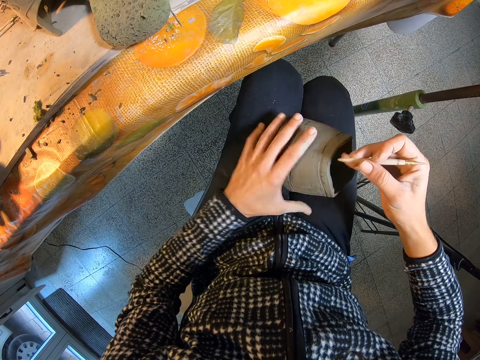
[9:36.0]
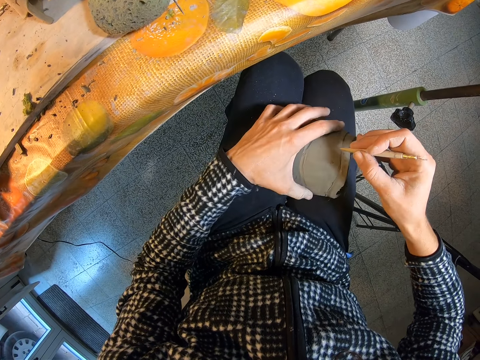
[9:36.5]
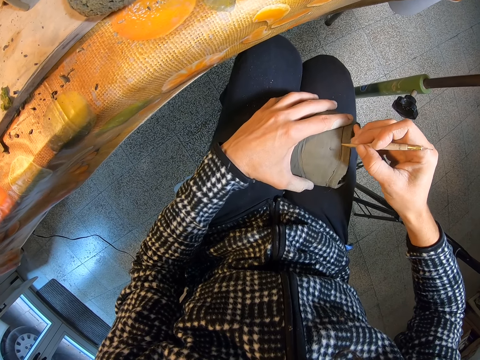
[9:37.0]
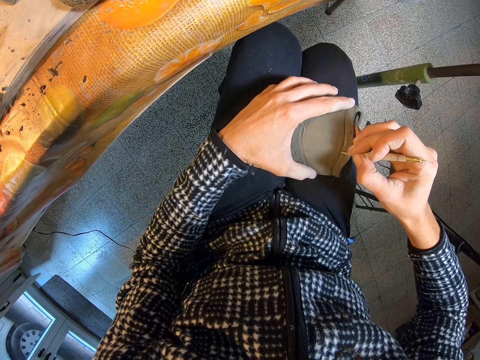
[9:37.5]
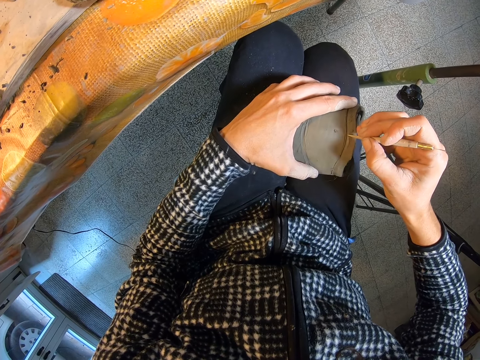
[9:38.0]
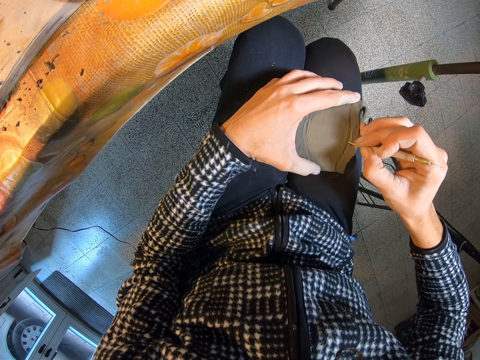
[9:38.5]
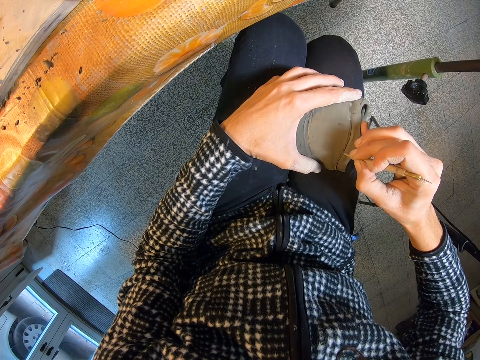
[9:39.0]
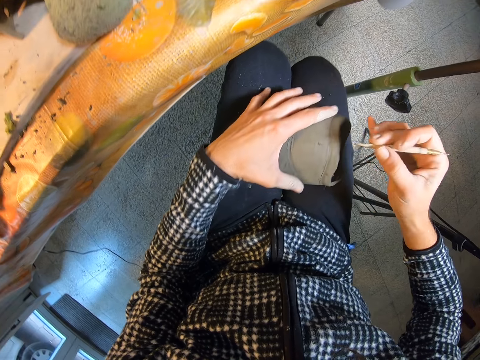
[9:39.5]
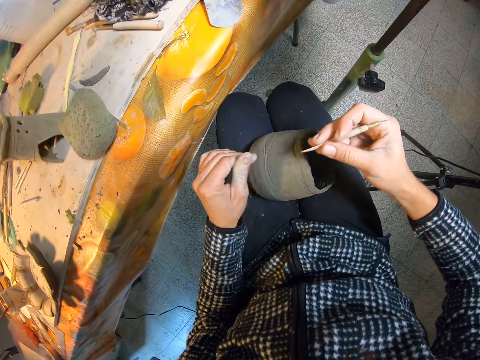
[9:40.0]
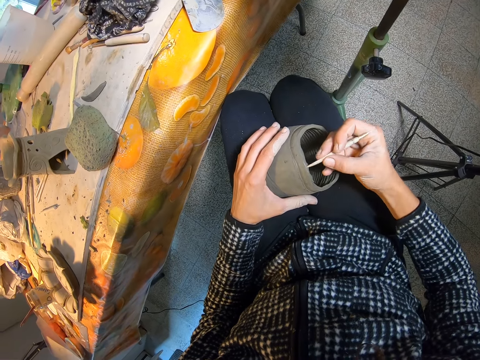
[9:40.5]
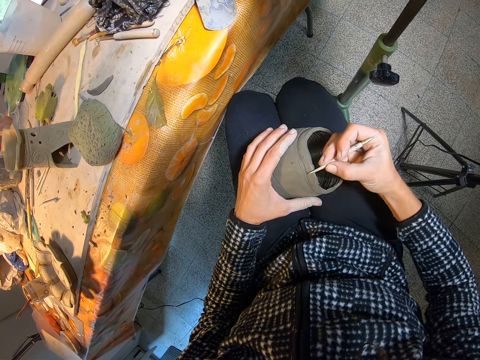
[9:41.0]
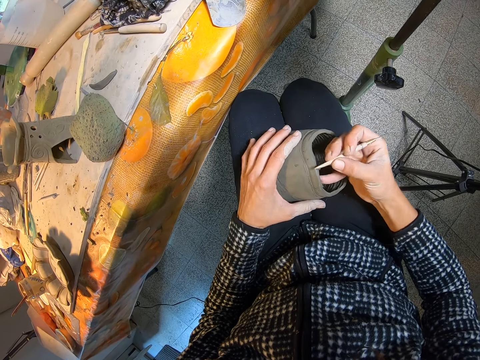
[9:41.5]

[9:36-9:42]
The camera wearer holds the pot with her left hand. She lines the pot with the needle tool in her right hand. She wipes the tip of the needle tool with her left fingers. She holds the pot with her left hand. She lines the pot with the needle tool in her right hand.

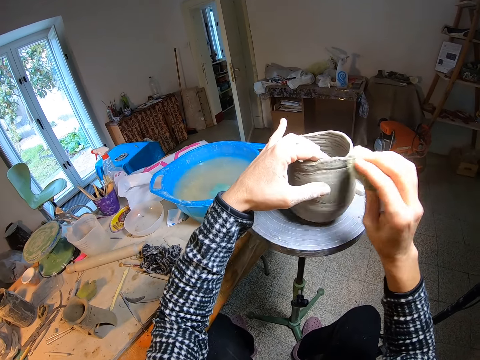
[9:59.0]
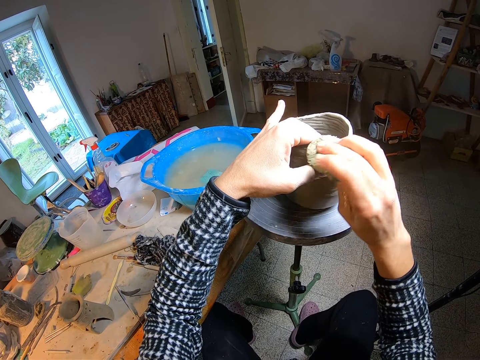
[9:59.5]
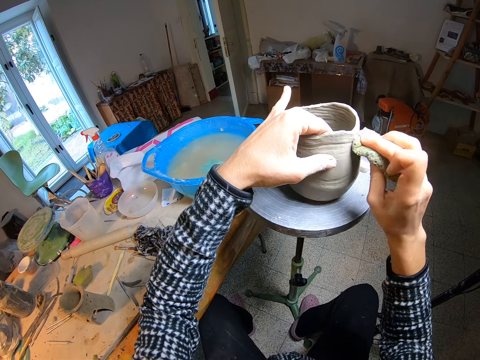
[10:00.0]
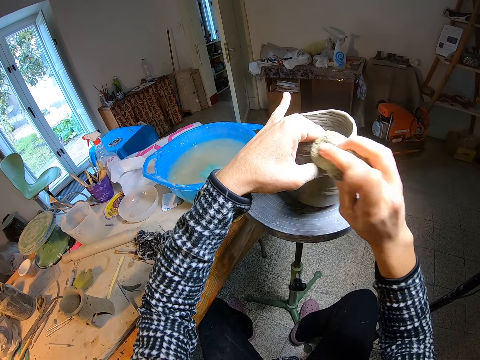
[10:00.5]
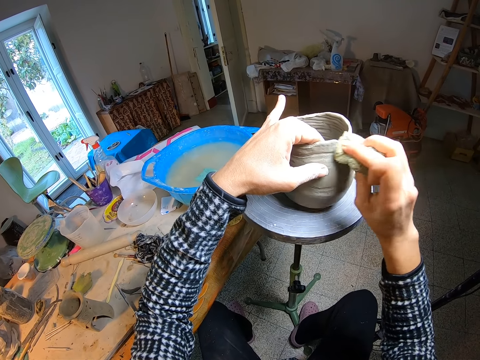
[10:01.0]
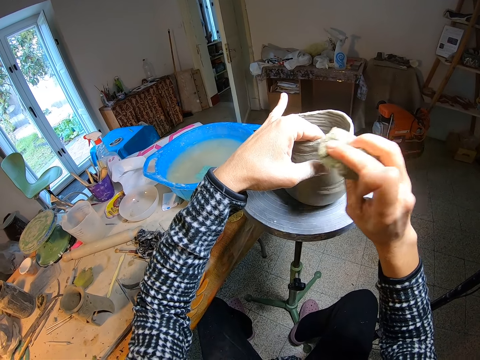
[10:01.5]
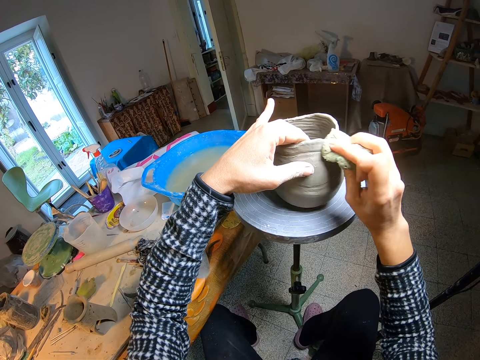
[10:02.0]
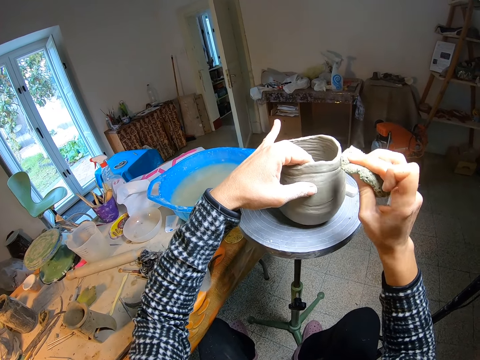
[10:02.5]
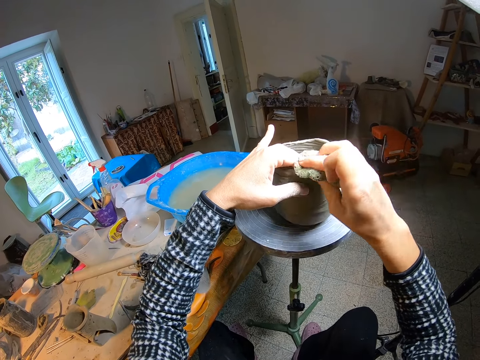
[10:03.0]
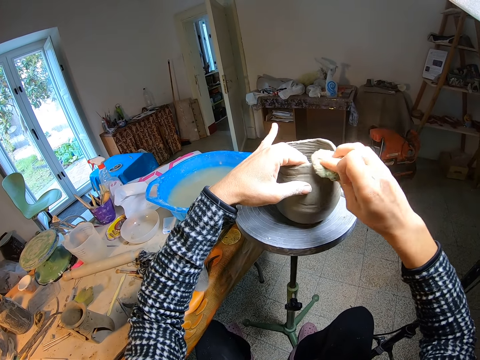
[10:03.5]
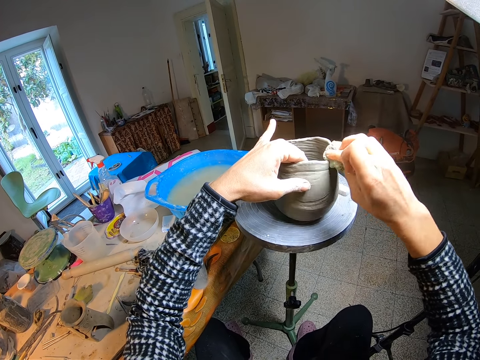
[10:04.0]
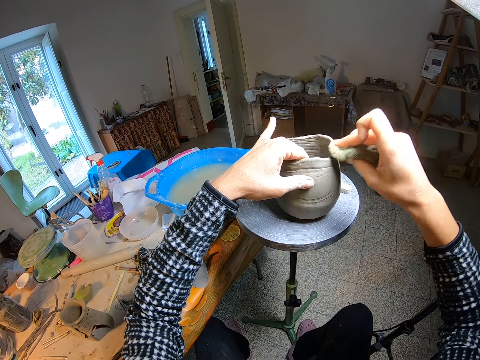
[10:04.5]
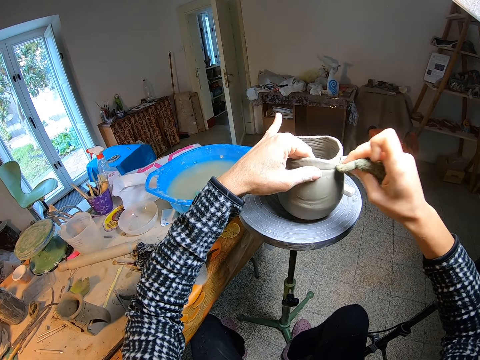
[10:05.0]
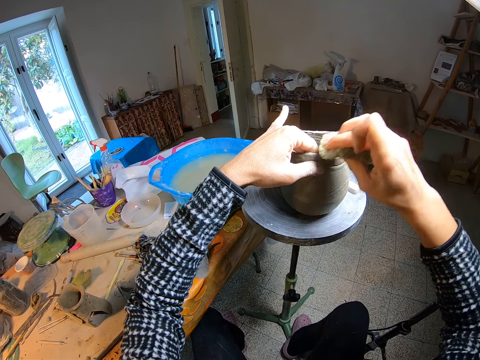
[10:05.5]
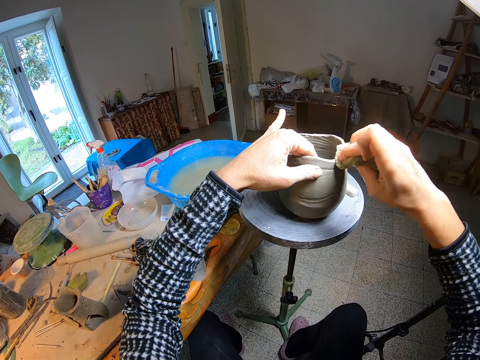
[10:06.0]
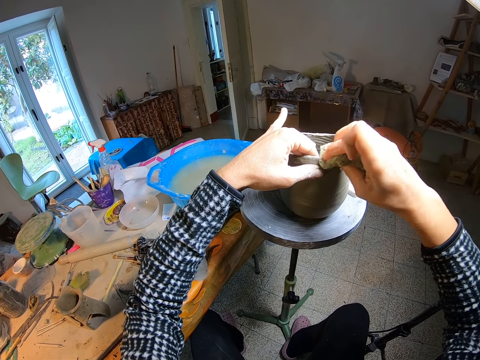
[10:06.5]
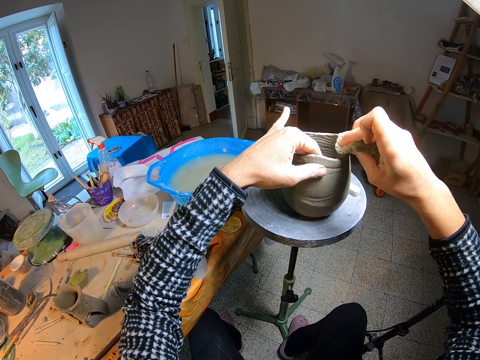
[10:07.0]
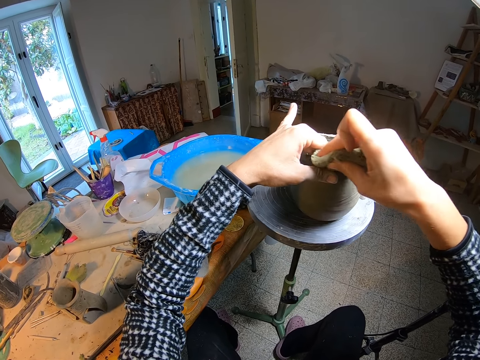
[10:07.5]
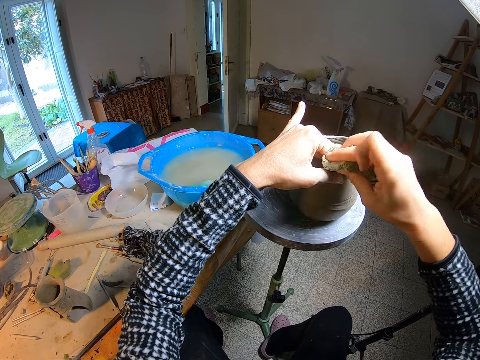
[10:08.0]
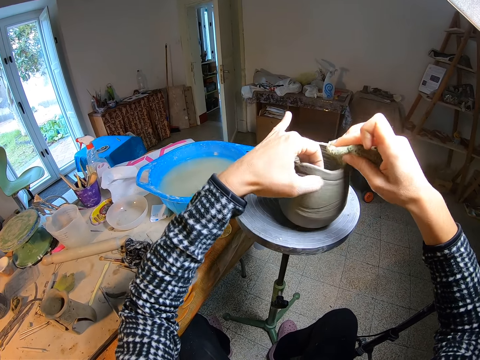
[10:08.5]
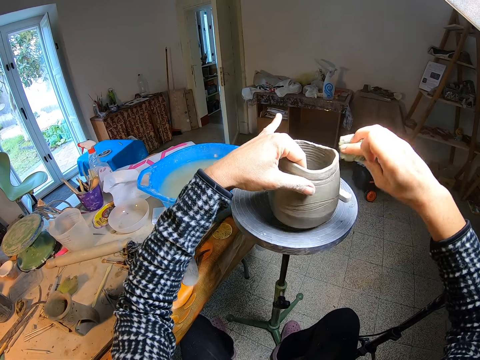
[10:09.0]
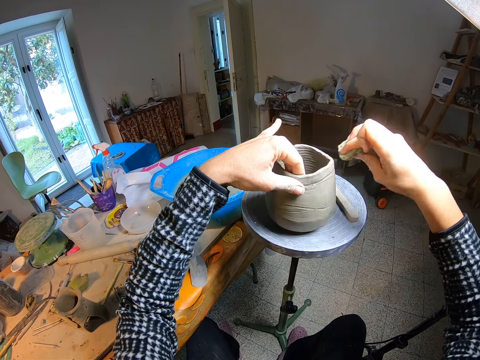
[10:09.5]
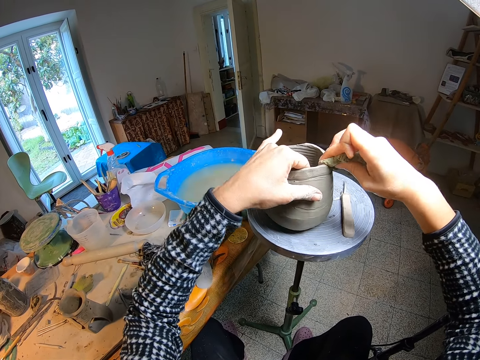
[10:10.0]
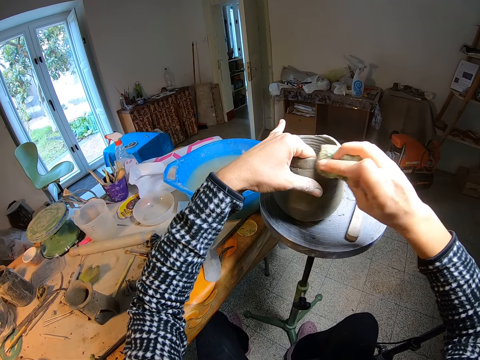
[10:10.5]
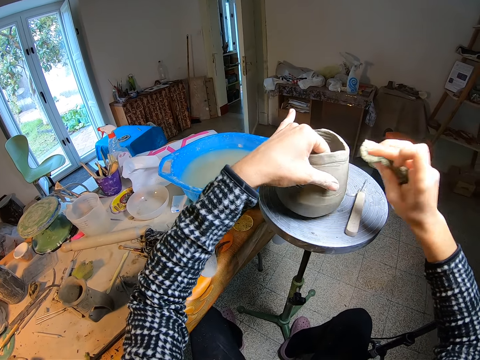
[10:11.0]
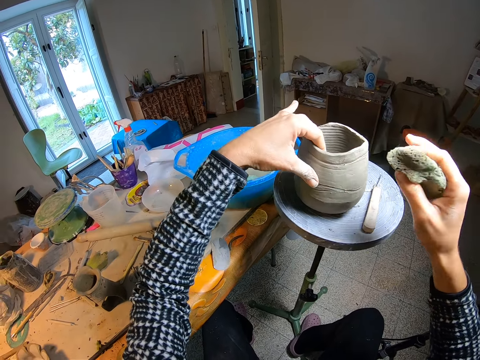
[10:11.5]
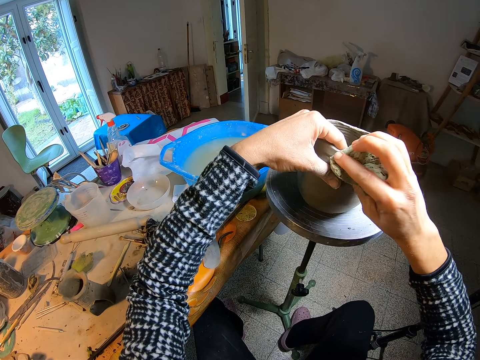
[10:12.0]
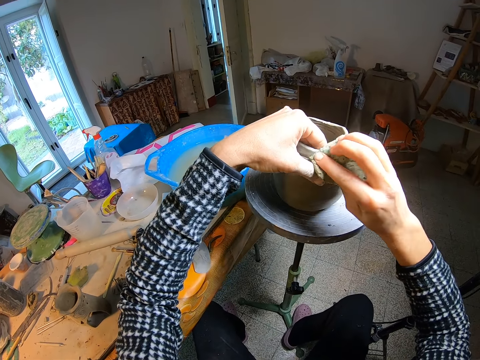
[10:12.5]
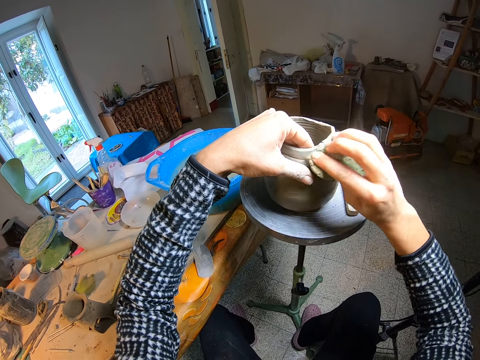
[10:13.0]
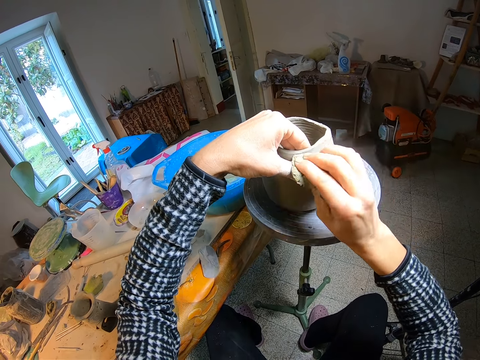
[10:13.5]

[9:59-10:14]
The camera wearer holds the pot with her left hand. She wipes the pot with the sponge in her right hand. She turns the pot in circles with her left hand.

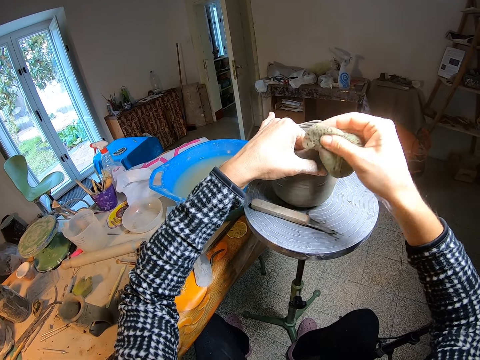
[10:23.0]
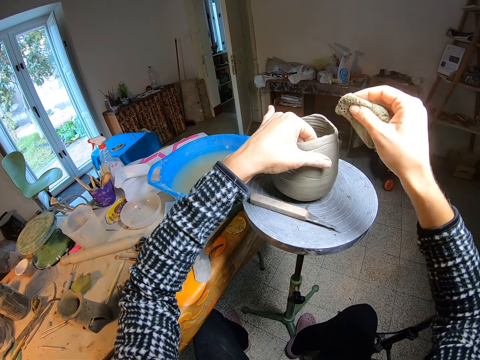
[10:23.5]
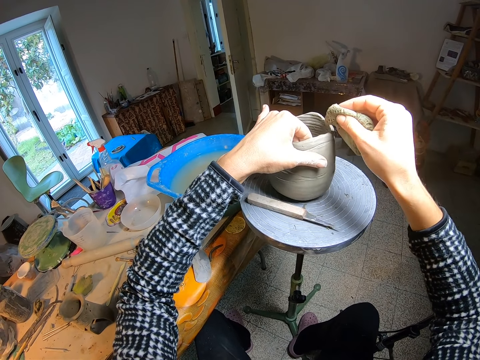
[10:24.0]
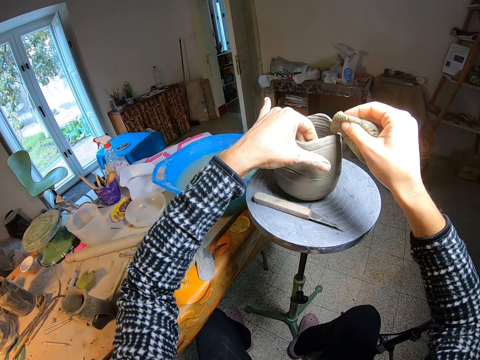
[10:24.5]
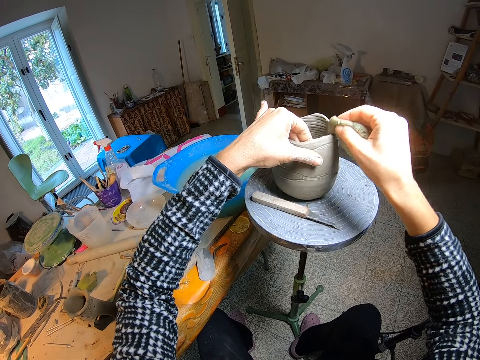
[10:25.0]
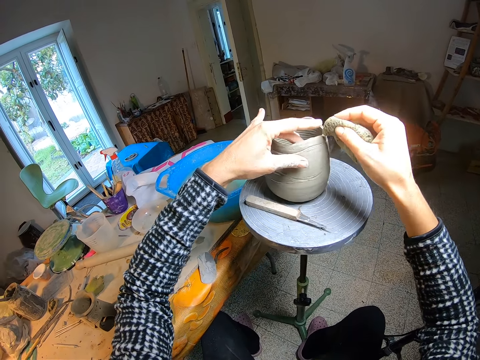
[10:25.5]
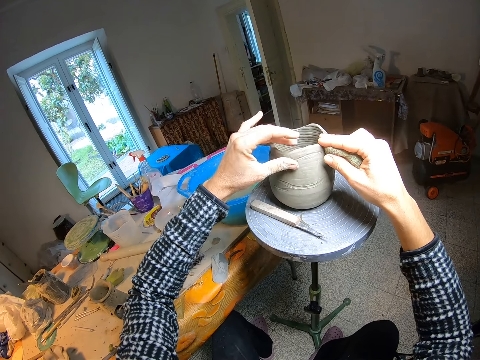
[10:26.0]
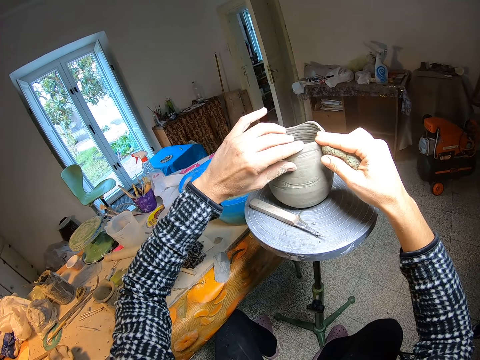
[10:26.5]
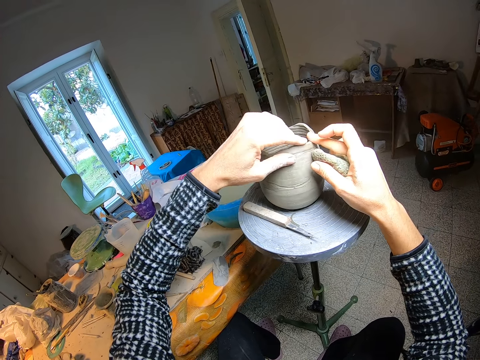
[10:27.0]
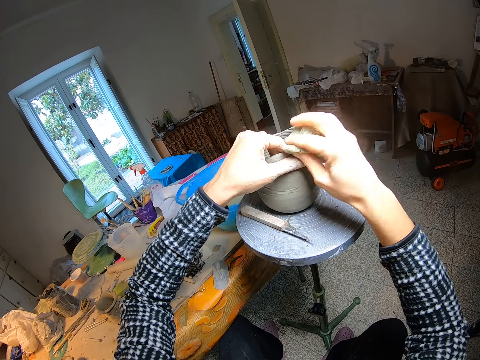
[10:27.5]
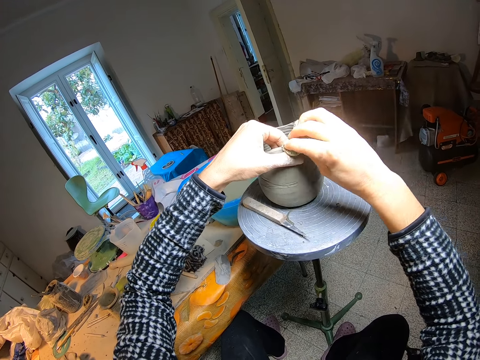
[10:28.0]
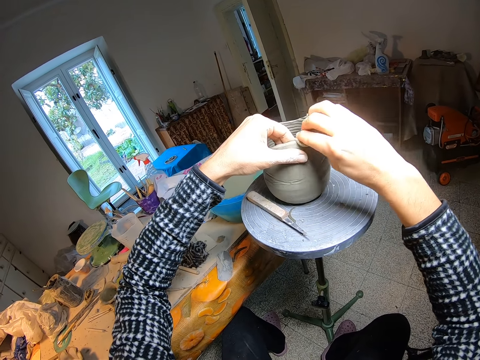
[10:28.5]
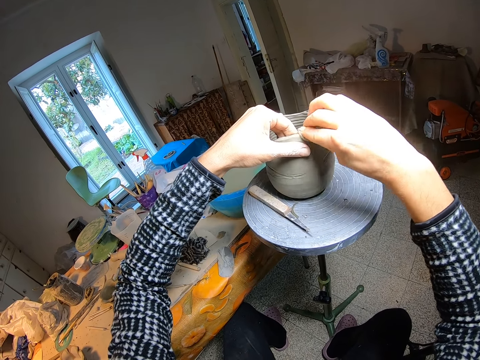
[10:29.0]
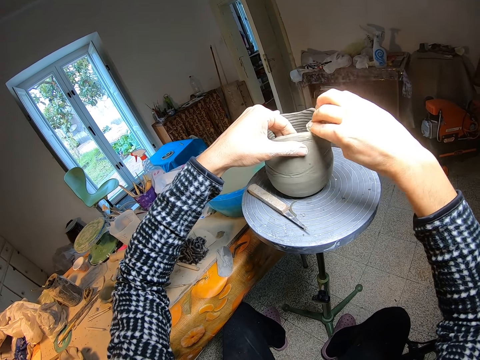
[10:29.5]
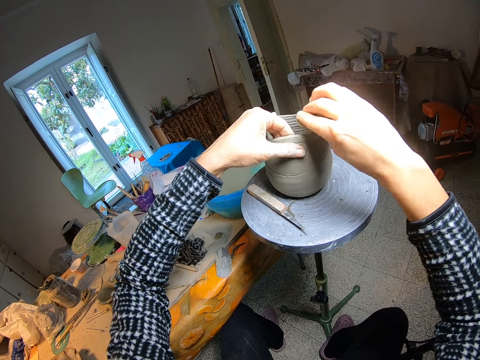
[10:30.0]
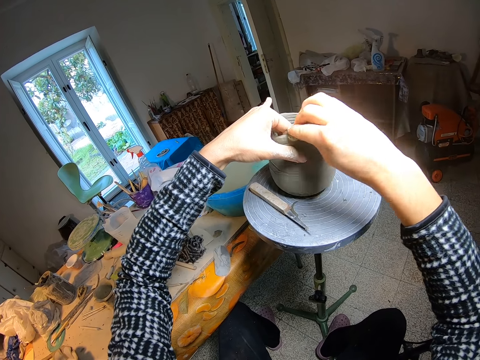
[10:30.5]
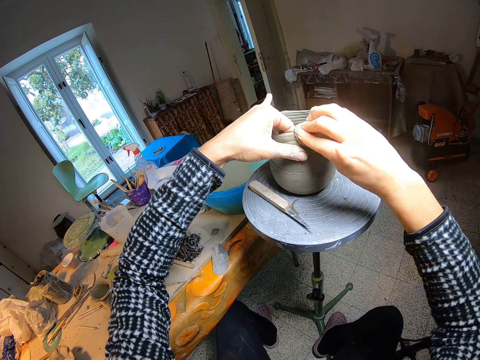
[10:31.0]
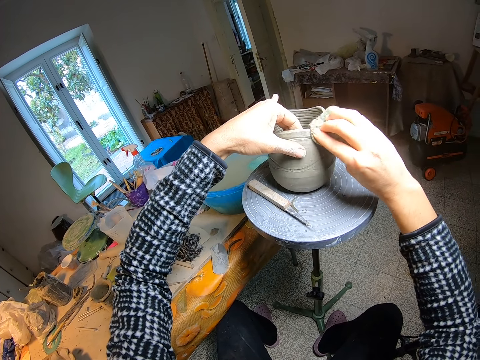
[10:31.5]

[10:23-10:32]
The camera wearer rubs the top of the pot with her left finger. She holds the pot with her left hand. She wipes the pot with the sponge in her right hand.
